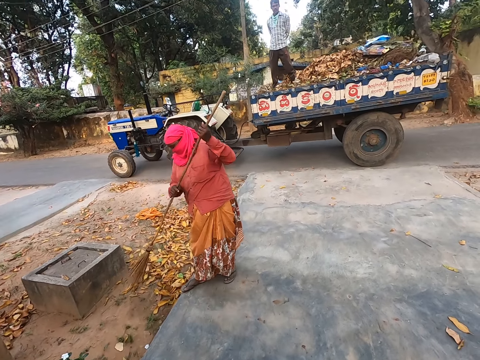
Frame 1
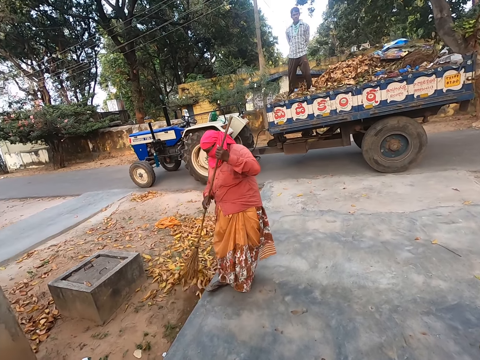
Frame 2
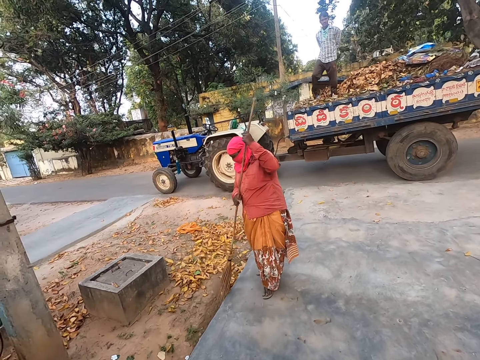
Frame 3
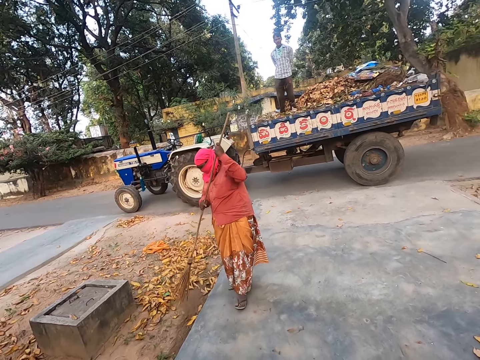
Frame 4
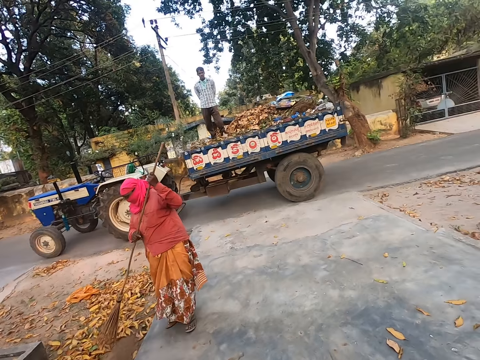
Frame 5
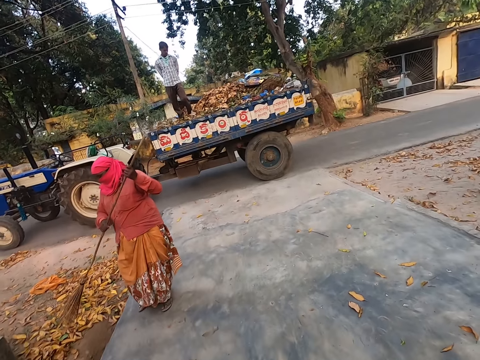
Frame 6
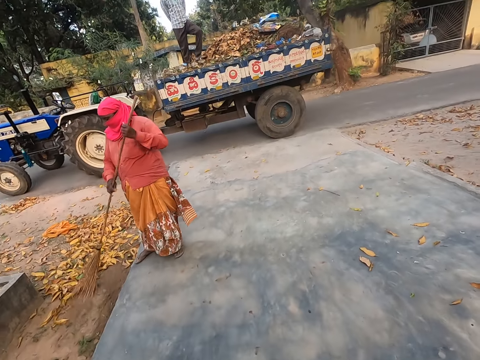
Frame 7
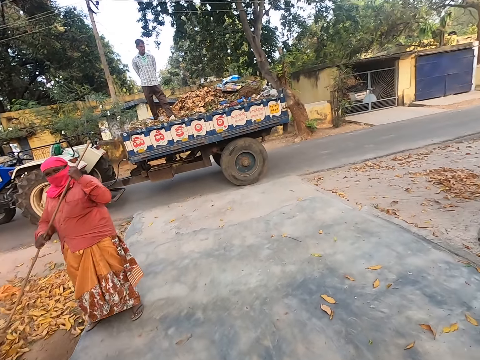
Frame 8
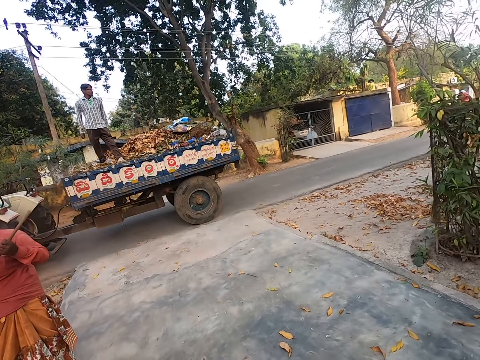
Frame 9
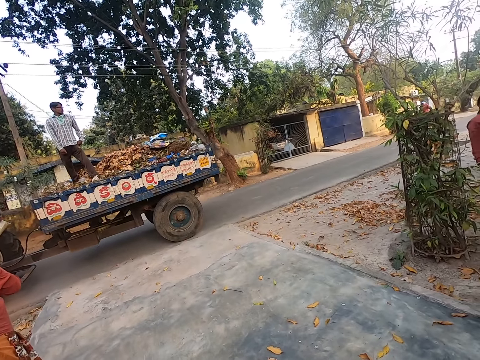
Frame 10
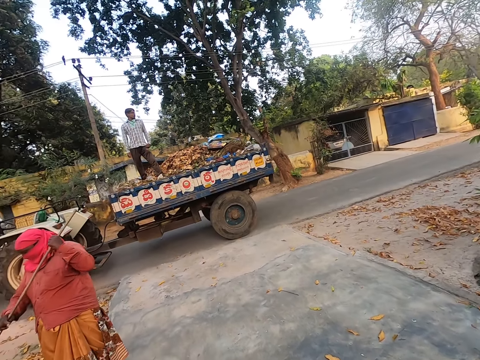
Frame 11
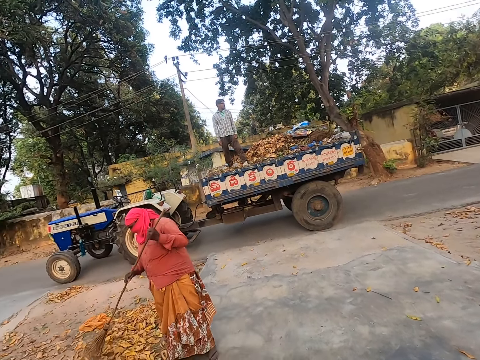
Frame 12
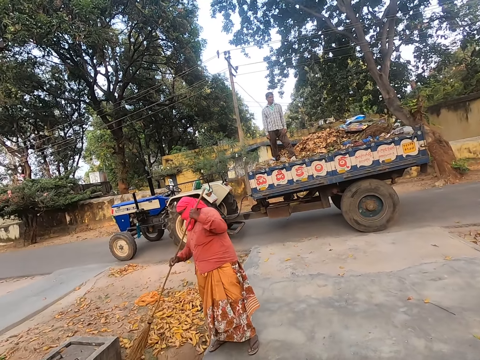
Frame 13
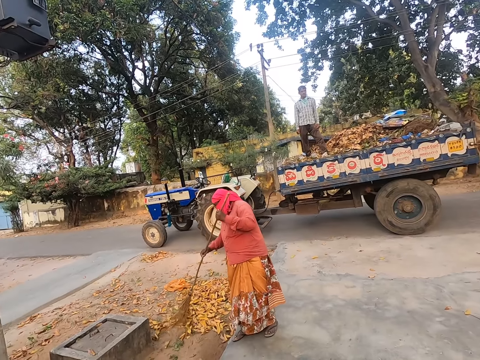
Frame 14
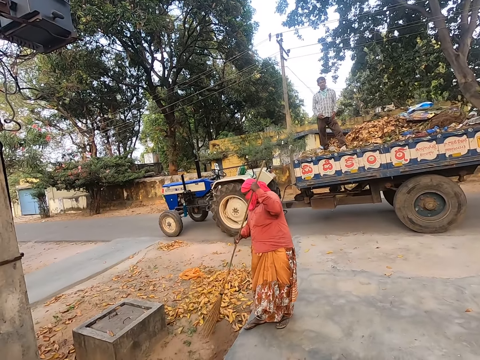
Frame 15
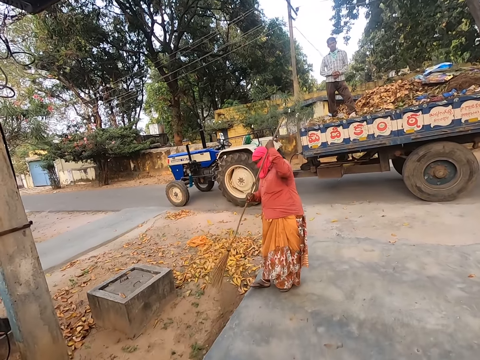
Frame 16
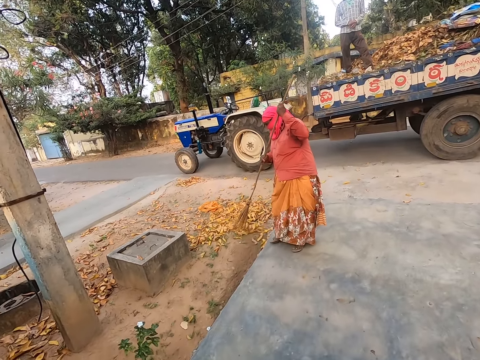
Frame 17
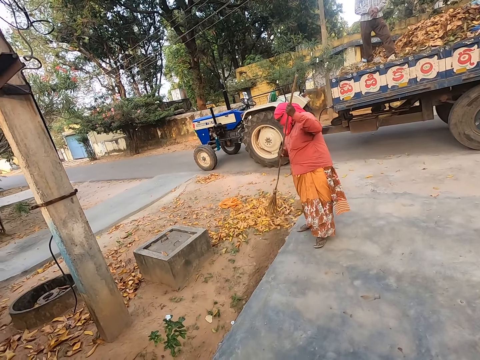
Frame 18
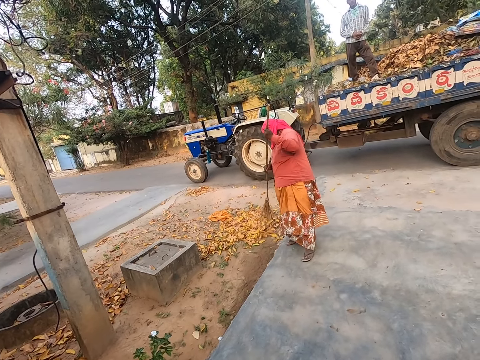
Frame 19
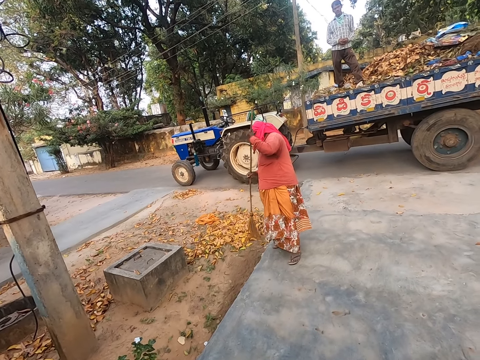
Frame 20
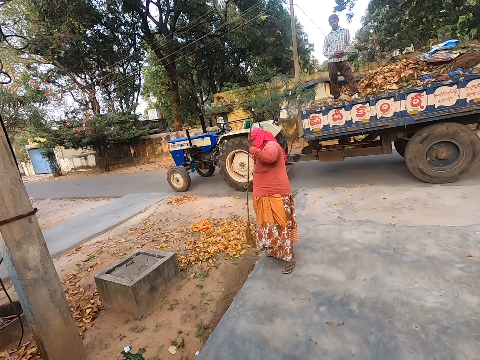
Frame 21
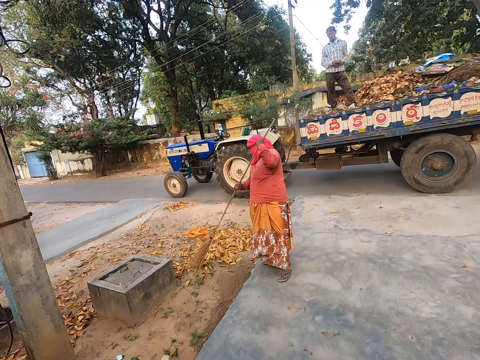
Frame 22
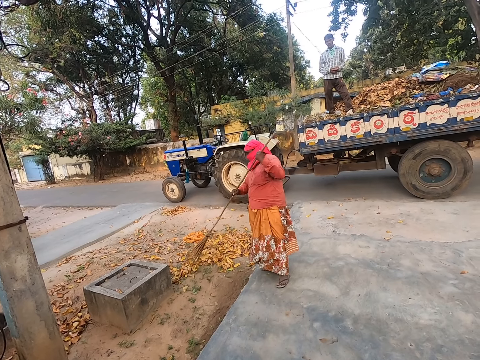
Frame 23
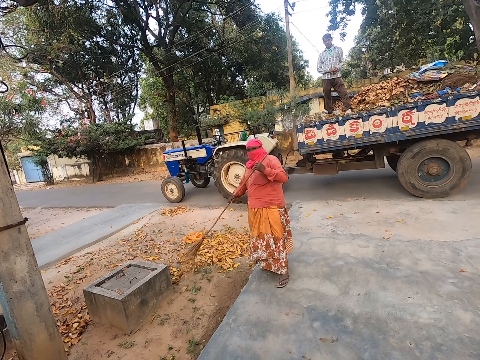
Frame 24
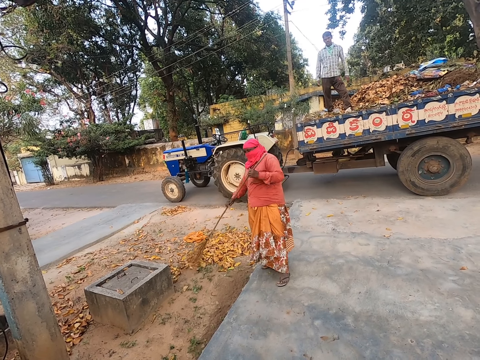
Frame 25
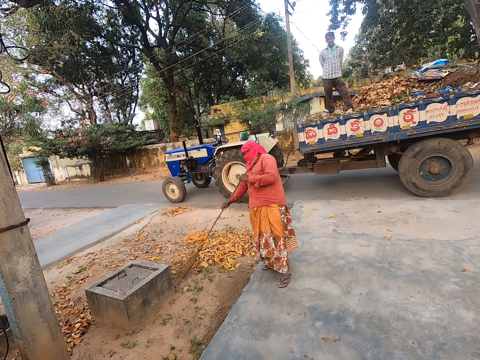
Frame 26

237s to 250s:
A man stands on the truck. The camera wearer looks around the road. Another man sweeps the compound. The first man stands on the truck. The camera wearer looks around the road. The other man sweeps the compound. The first man stands on the truck.

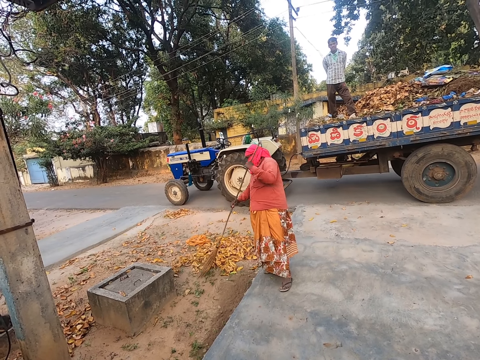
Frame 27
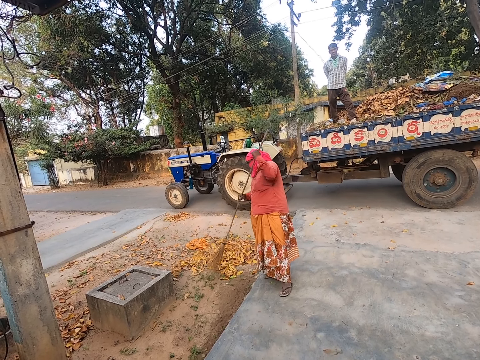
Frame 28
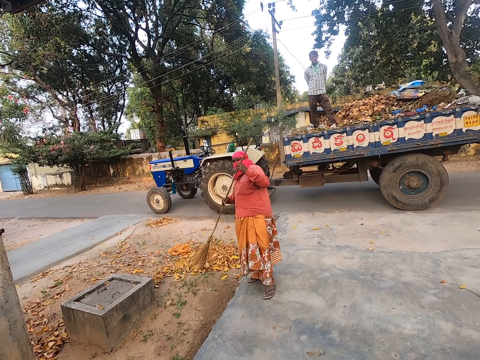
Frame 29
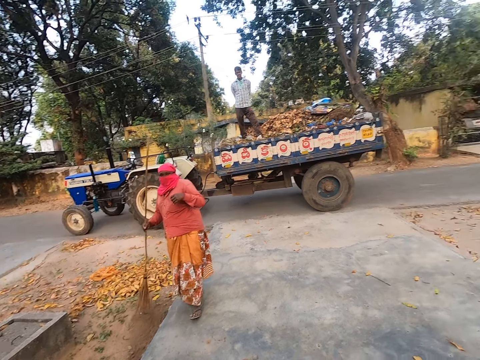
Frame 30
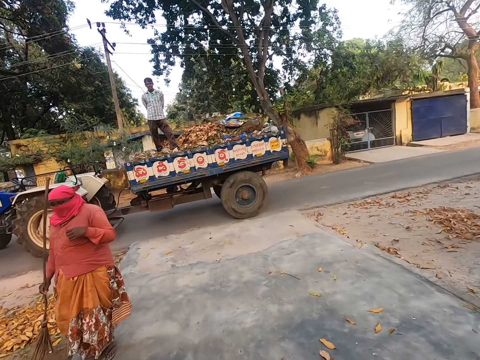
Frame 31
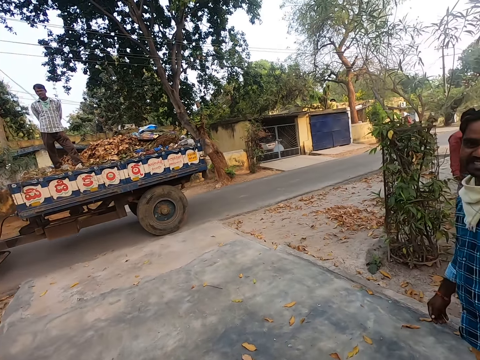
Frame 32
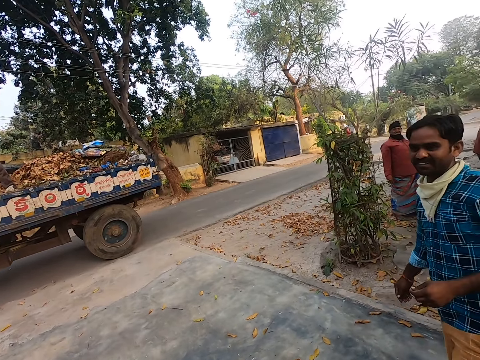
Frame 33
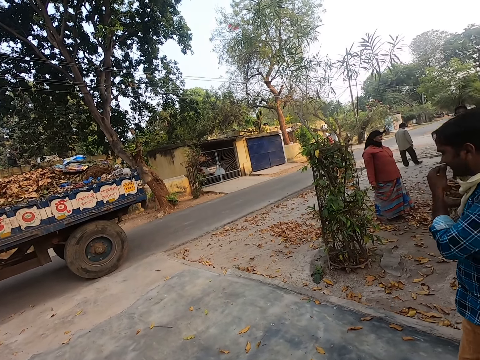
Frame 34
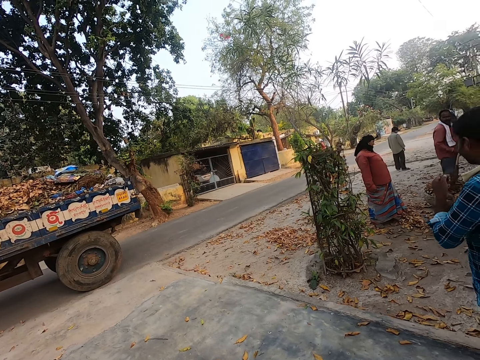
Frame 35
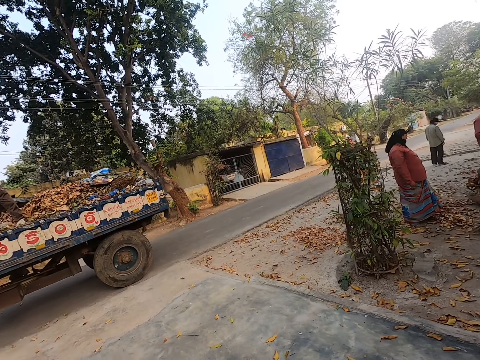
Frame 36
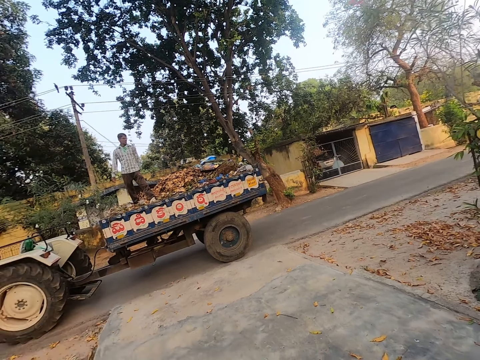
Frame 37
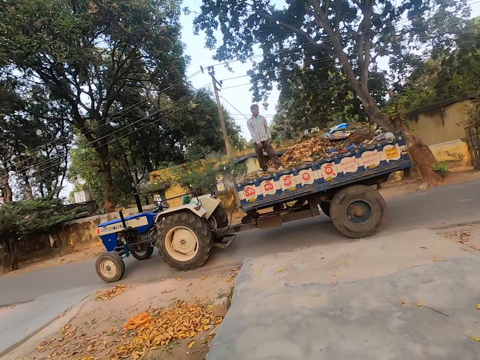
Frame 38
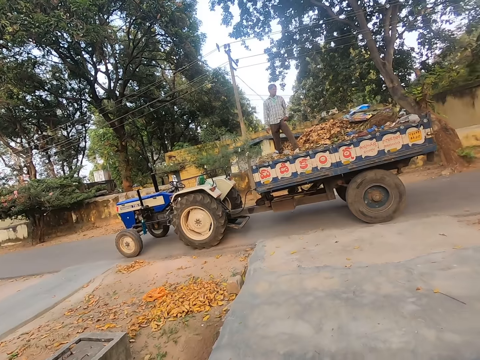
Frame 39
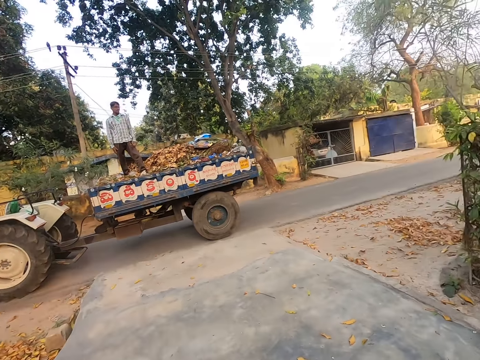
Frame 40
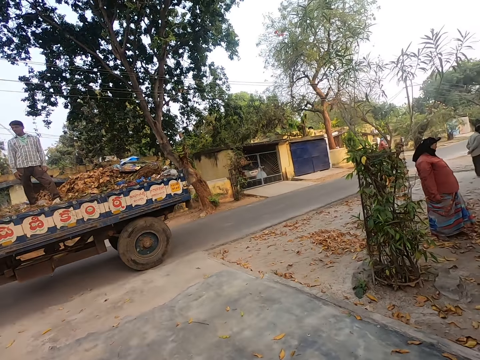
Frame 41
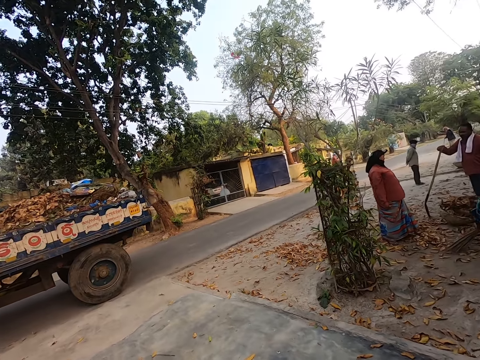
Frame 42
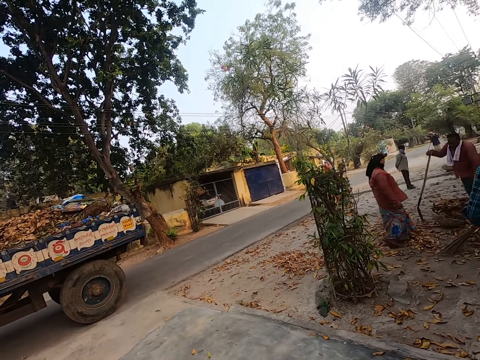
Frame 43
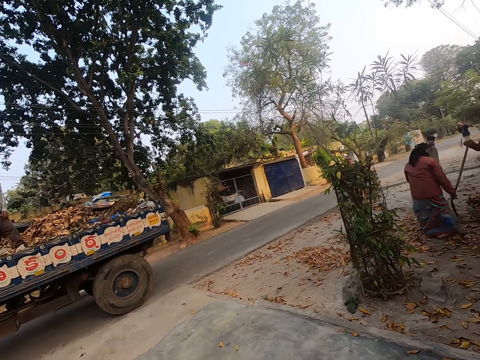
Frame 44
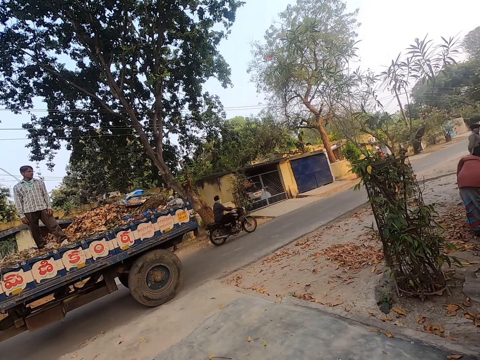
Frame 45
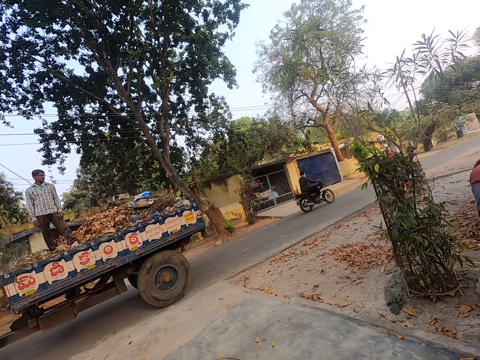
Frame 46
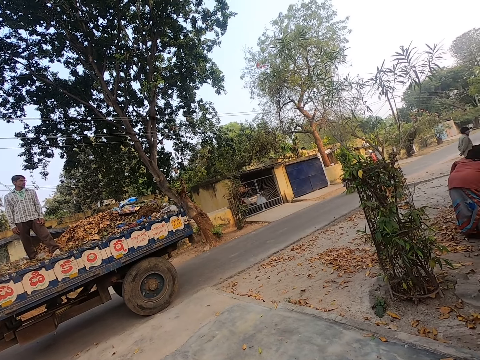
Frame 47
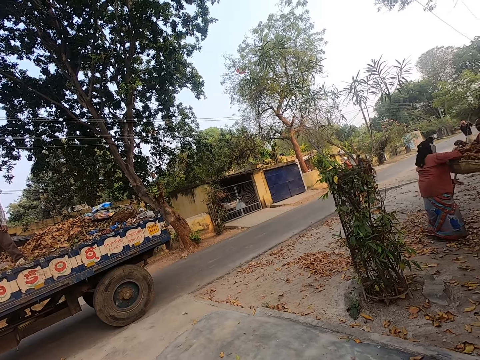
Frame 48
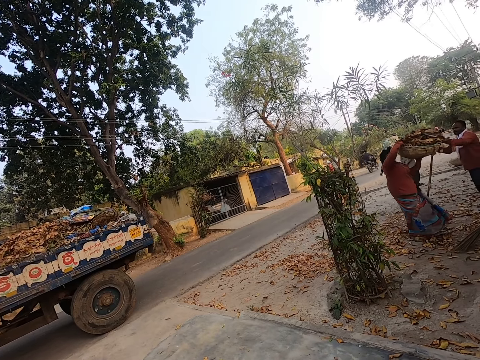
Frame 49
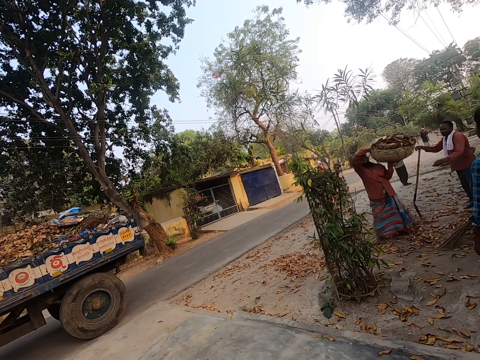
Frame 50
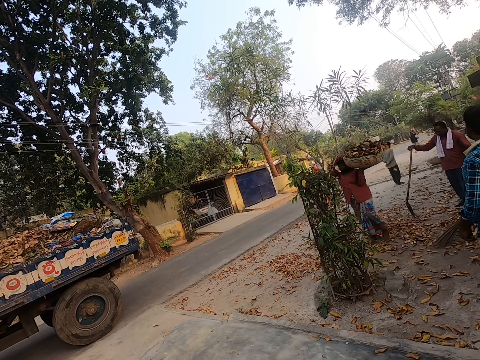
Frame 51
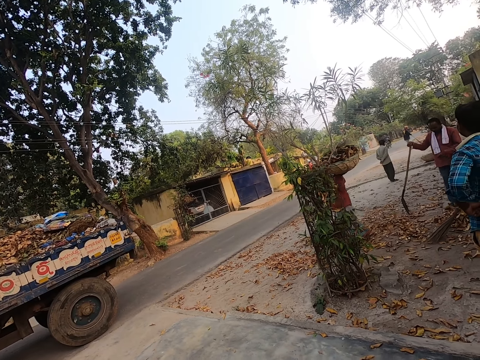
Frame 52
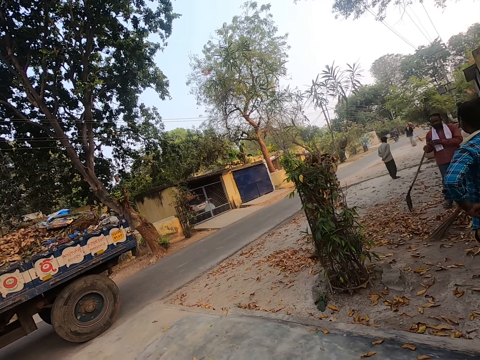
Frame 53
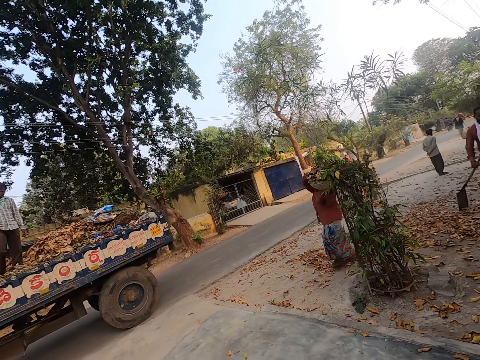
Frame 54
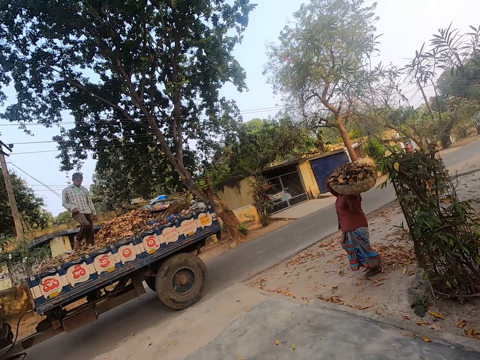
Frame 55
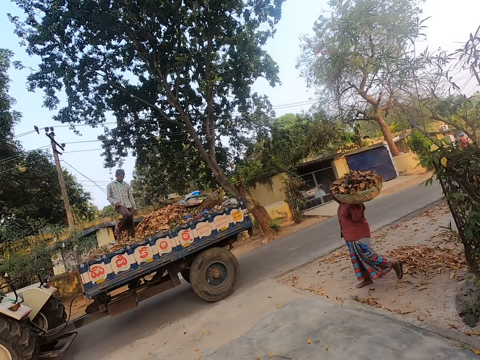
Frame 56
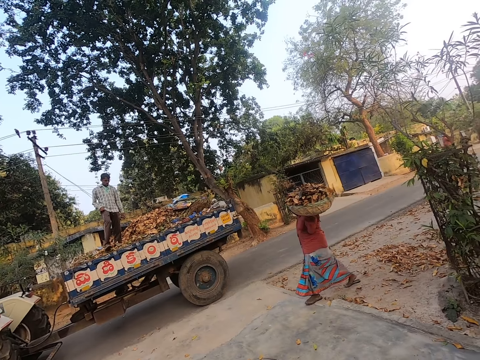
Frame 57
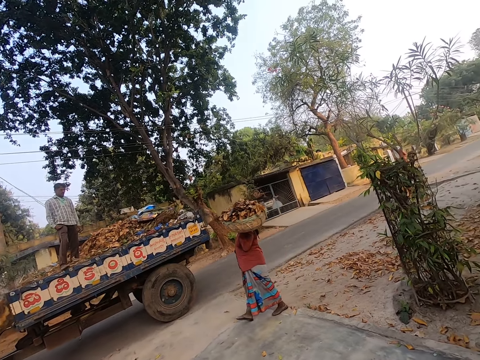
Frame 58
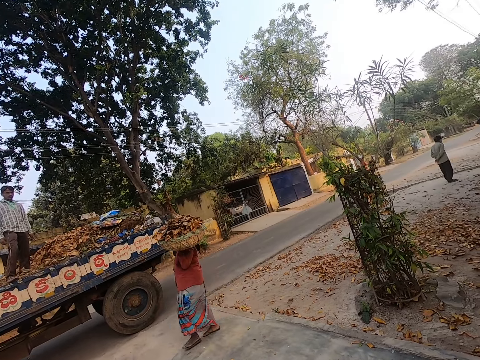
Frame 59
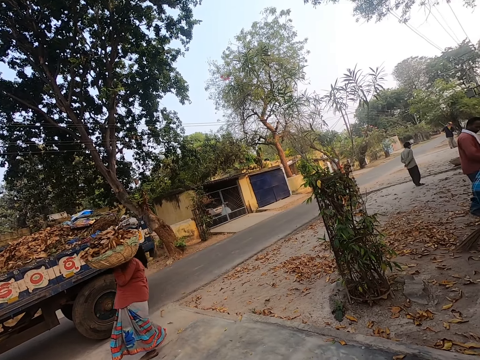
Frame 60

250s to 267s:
The camera wearer talks to a man. Another man stands on the road. A third man stands on the road. A fourth man stands on the road. The first man stands on the truck. The camera wearer looks around the road. The first man stands on the truck. The camera wearer looks around the road. The fourth man lifts the basket. The third man holds the basket. The second man stands on the road. A lady lifts the litter. The camera wearer walks. A fifth man stands on the road. The third man stands on the road. The fourth man carries the garbage. The first man stands on the truck. The fourth man carries the garbage.
